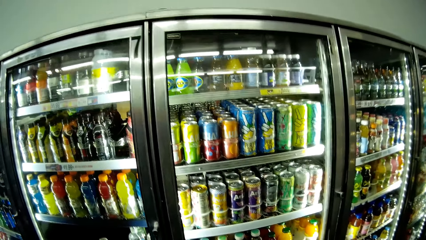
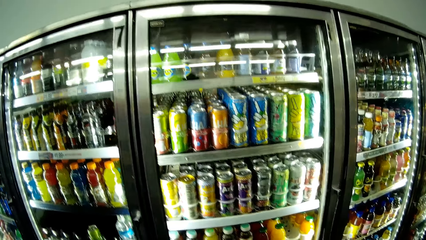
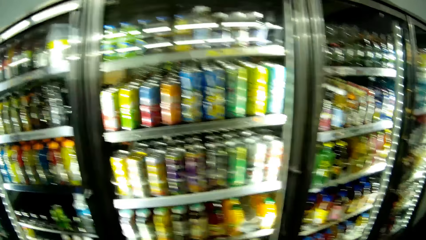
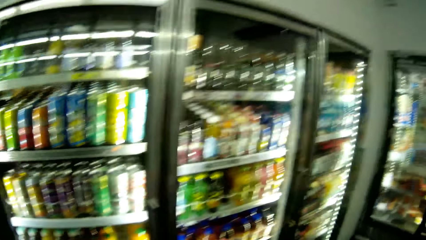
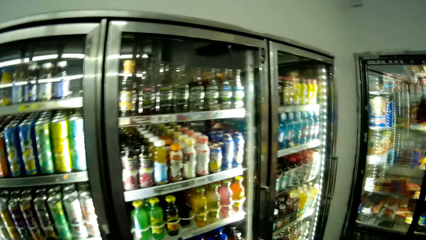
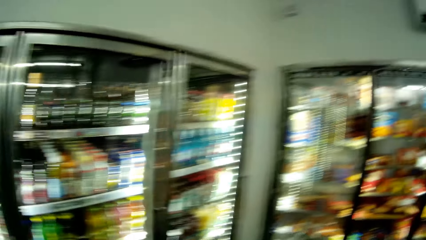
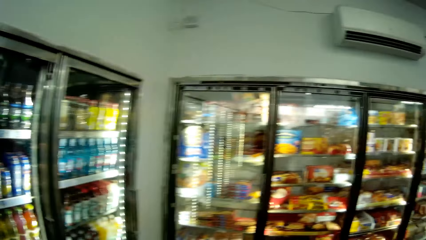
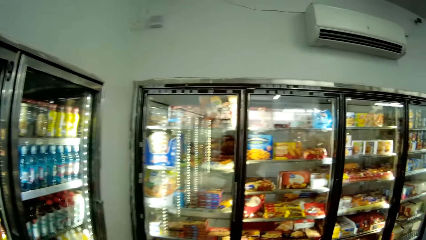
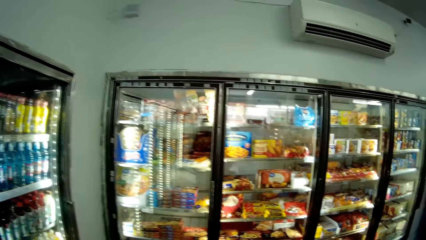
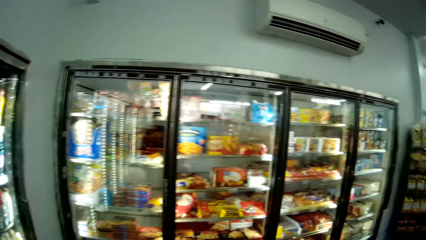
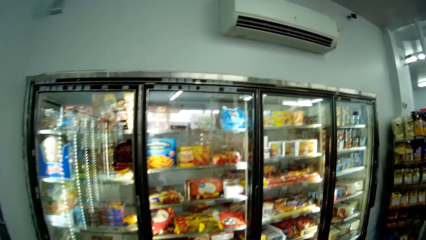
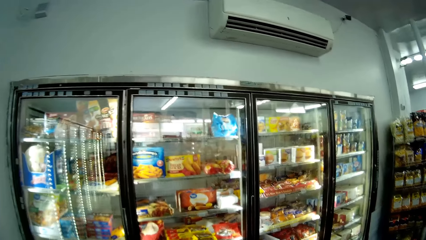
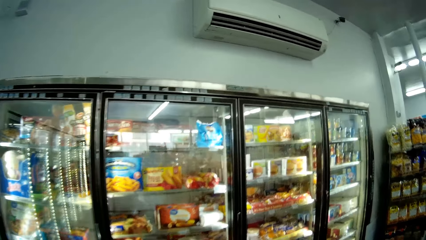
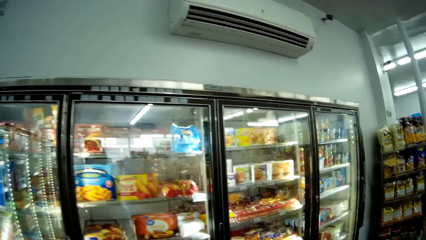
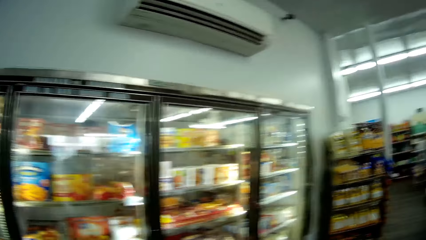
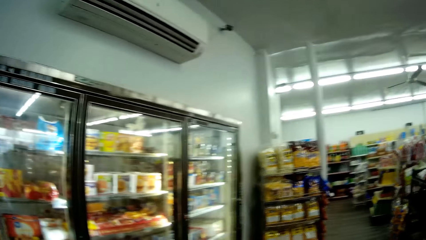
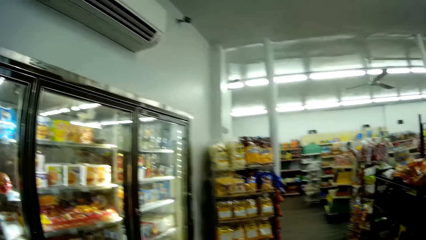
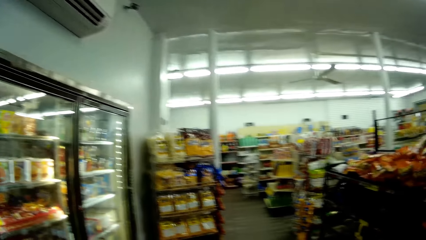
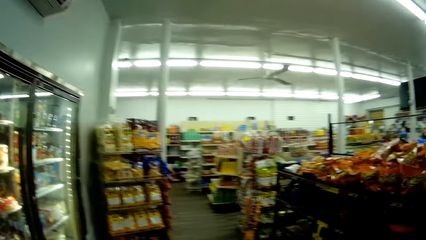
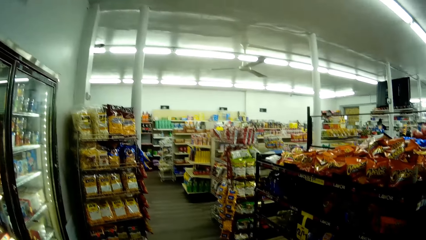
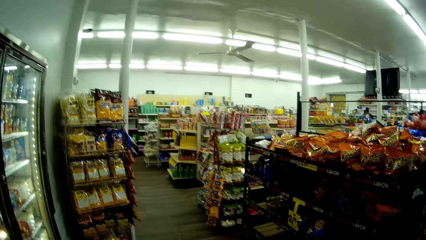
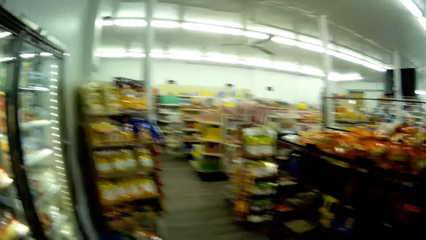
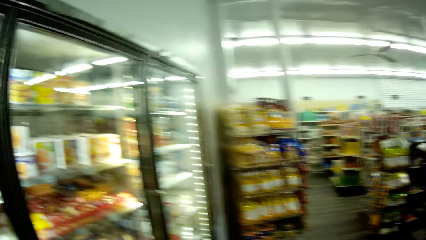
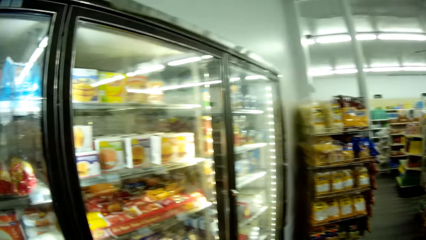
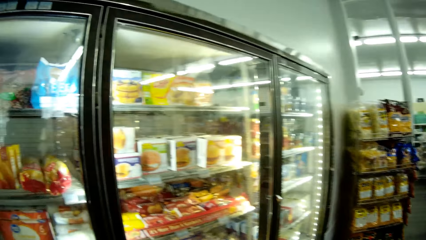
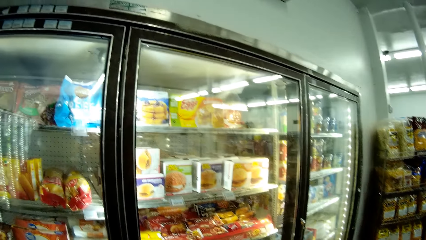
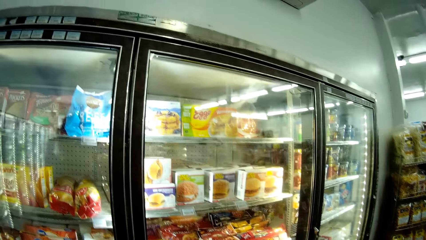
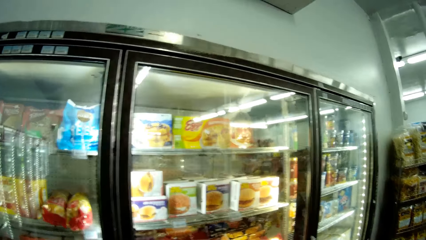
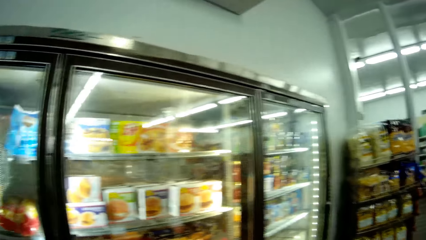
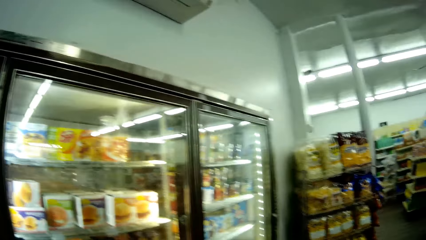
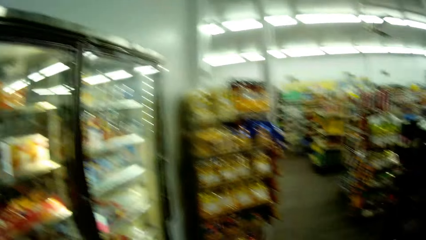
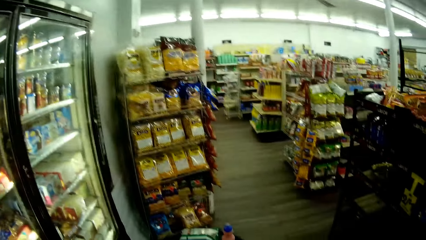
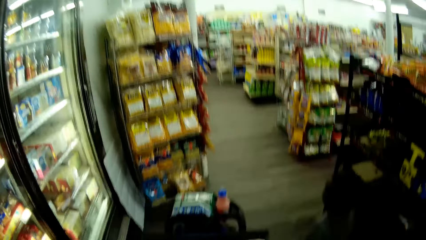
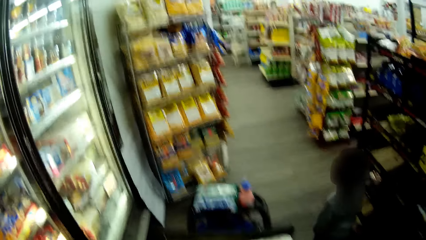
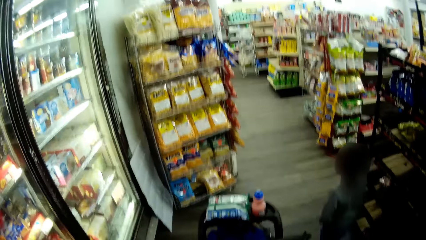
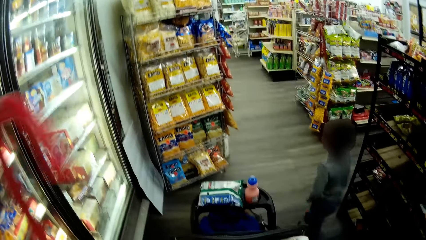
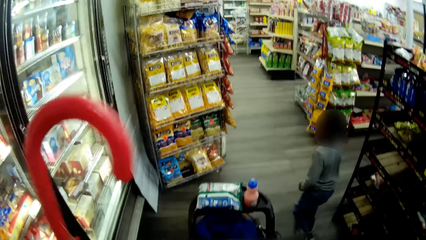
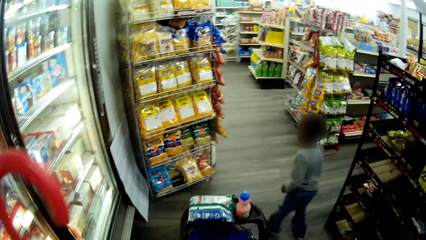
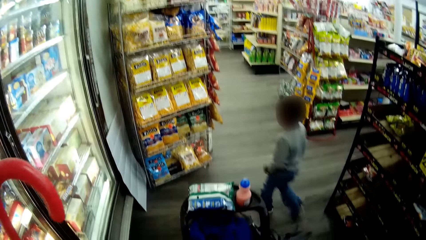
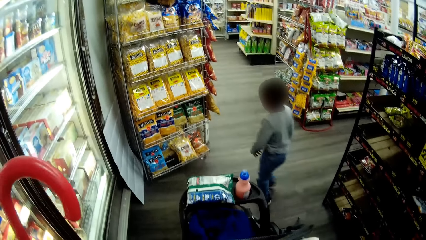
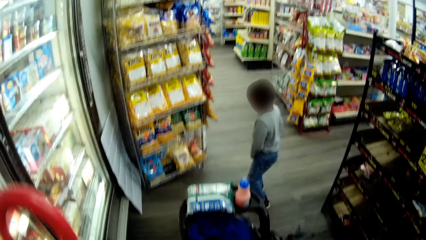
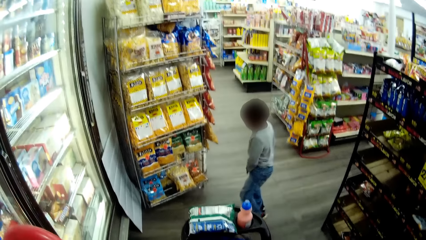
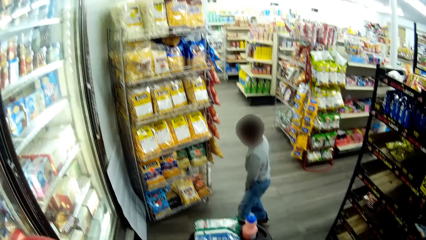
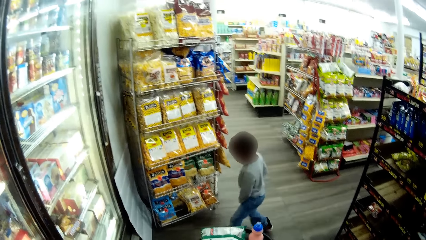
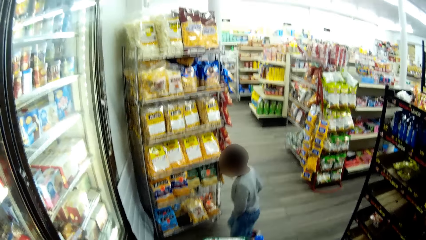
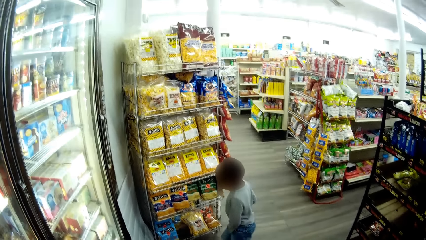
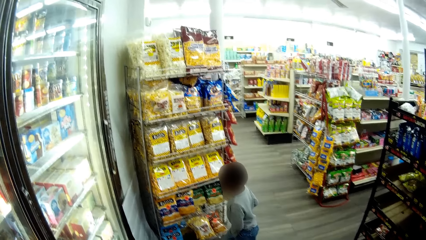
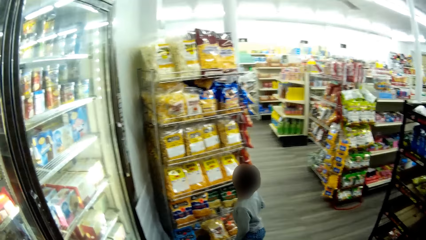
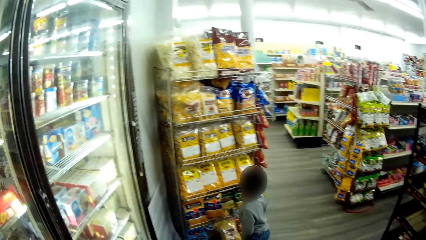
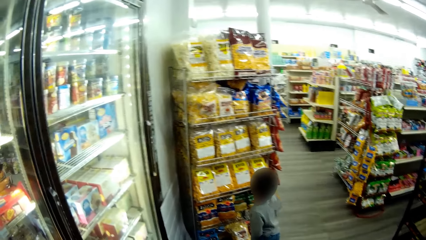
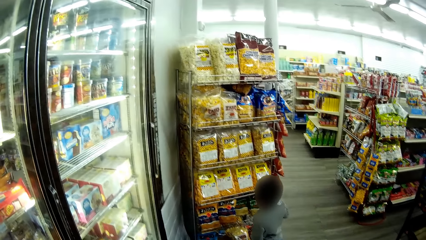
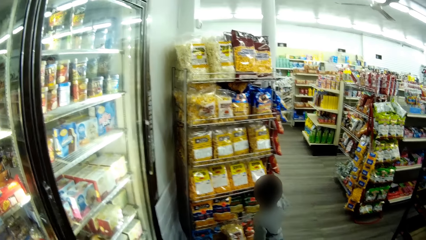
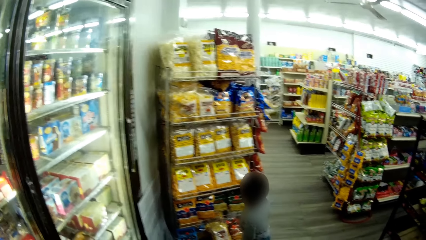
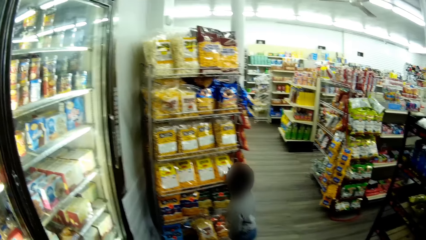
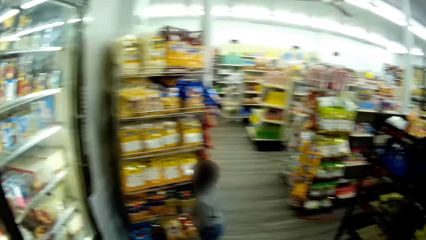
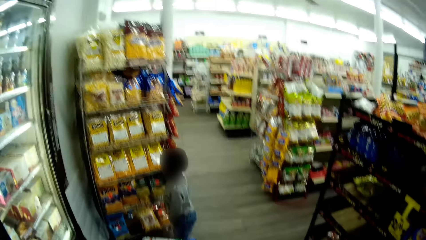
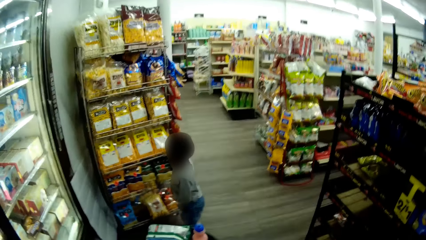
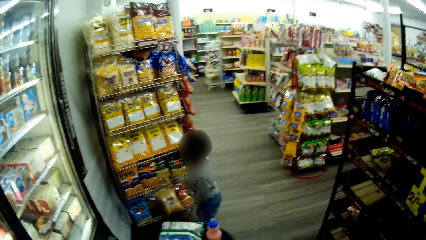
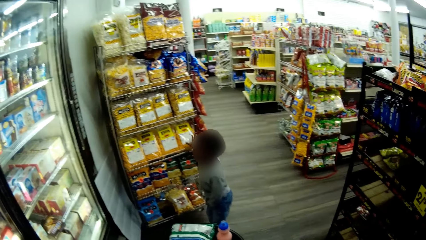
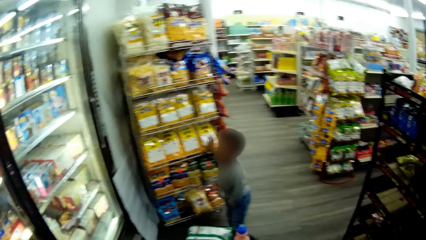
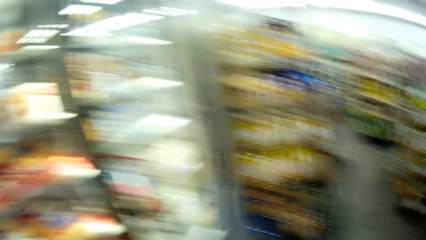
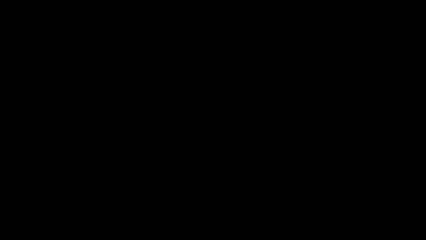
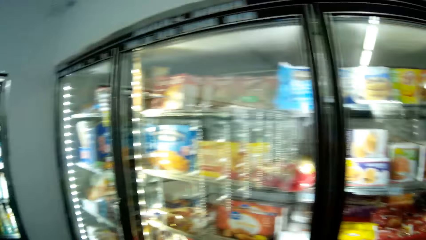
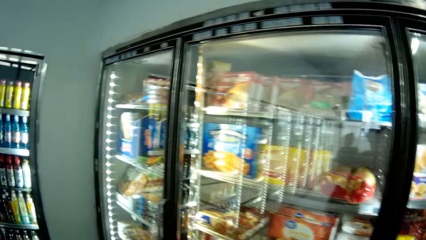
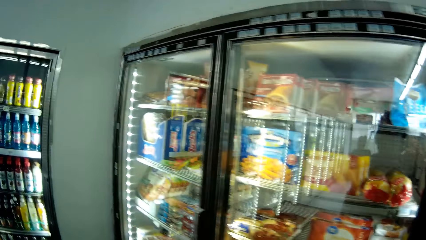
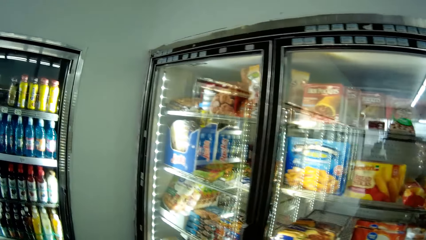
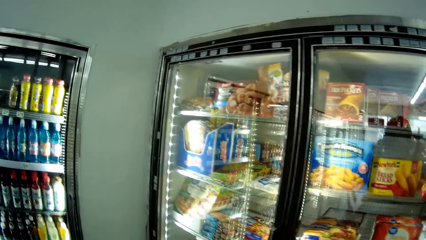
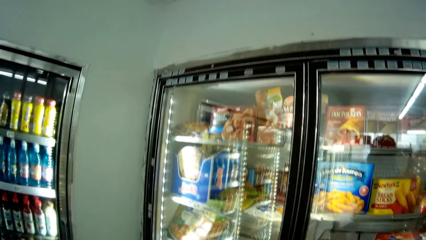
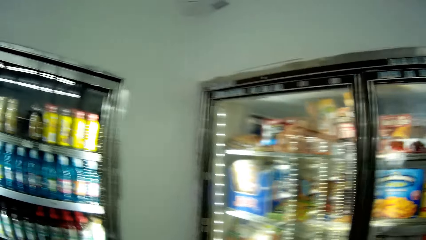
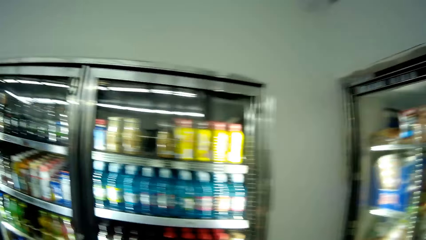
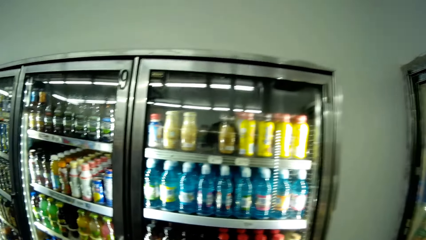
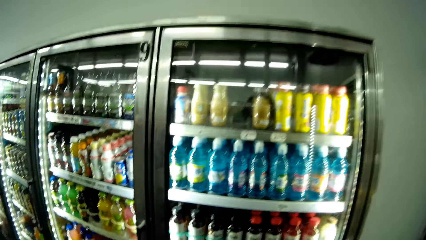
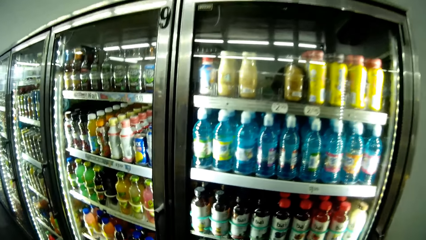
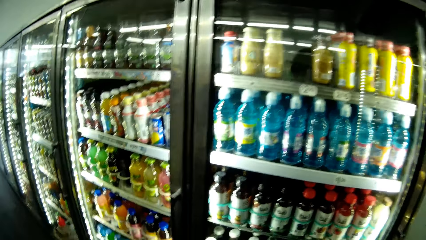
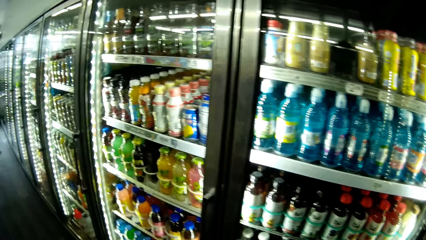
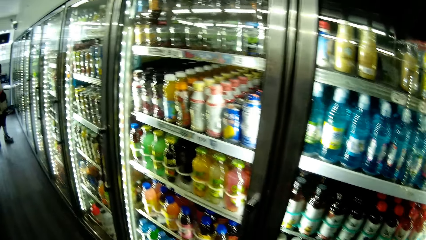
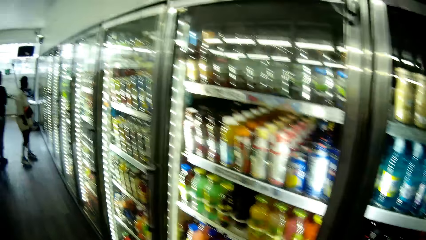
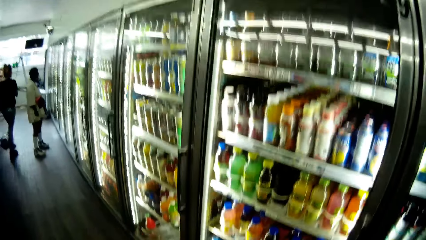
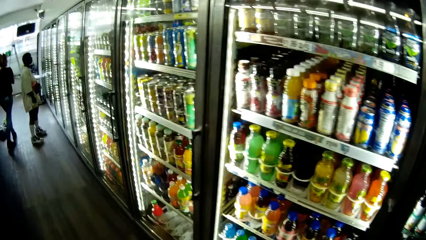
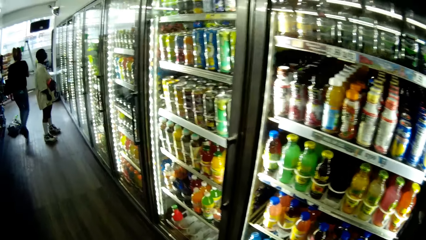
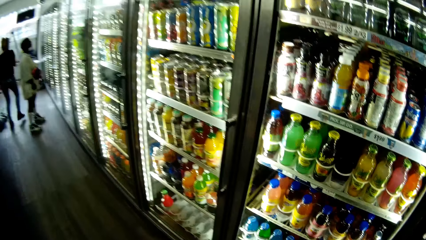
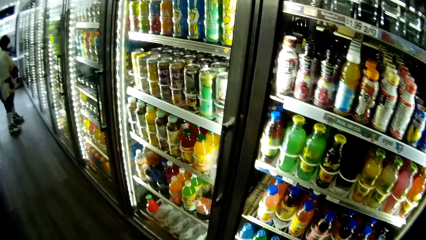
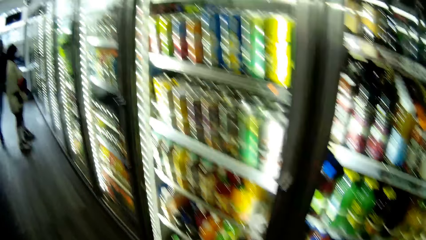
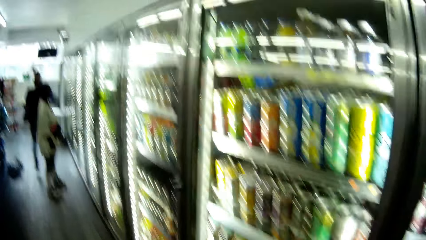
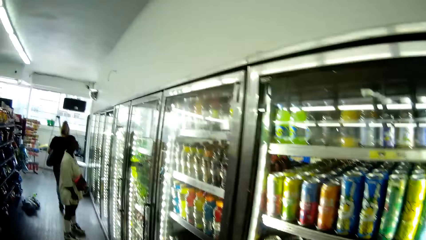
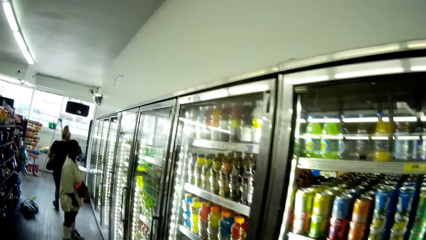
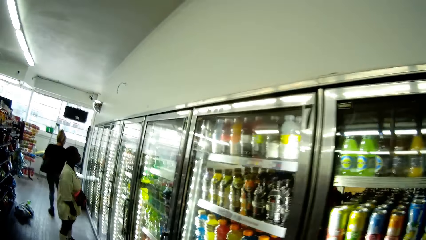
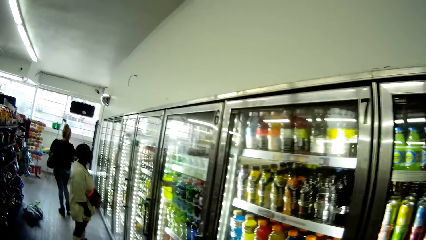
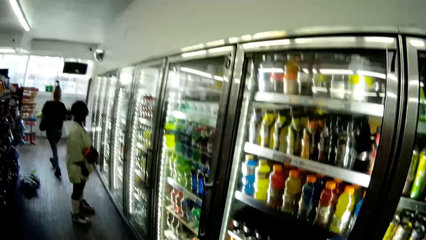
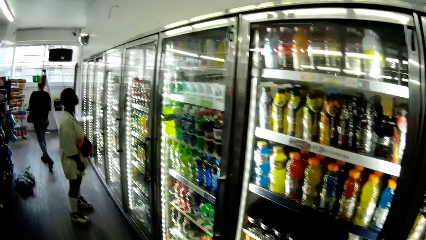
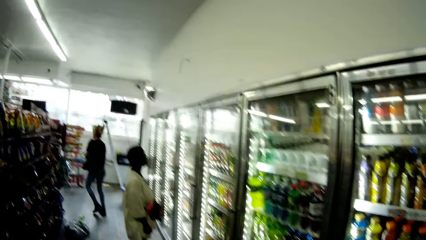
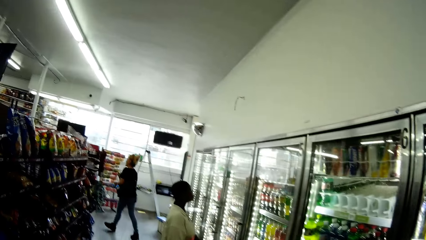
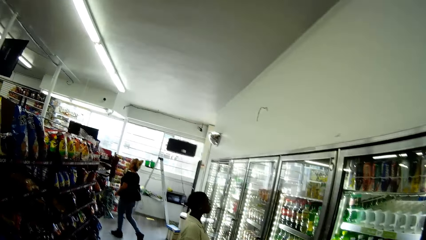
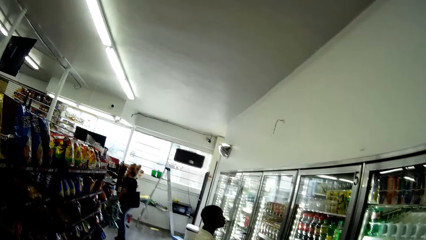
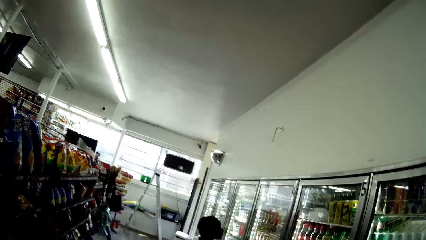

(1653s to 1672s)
A baby walks around. The camera wearer looks around. They walk around.
